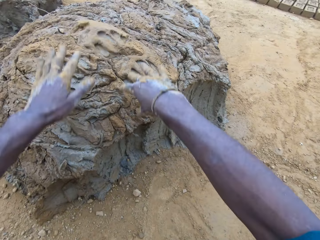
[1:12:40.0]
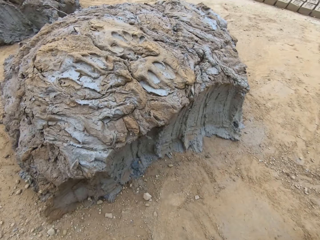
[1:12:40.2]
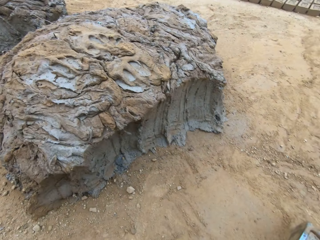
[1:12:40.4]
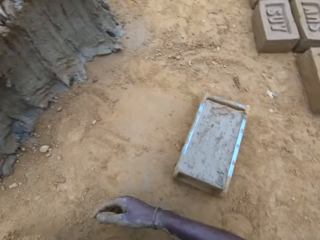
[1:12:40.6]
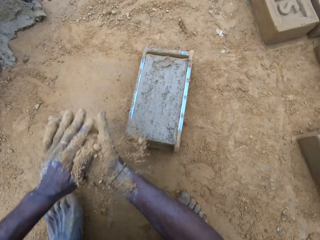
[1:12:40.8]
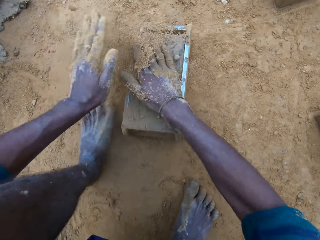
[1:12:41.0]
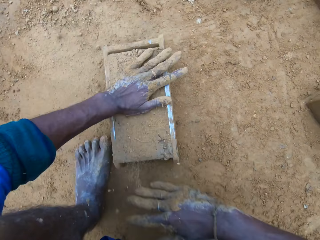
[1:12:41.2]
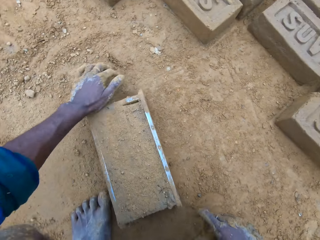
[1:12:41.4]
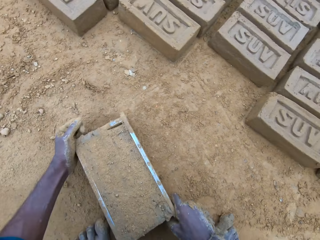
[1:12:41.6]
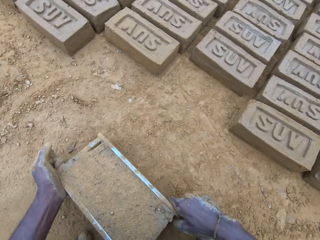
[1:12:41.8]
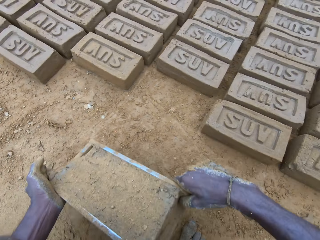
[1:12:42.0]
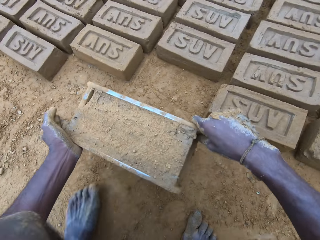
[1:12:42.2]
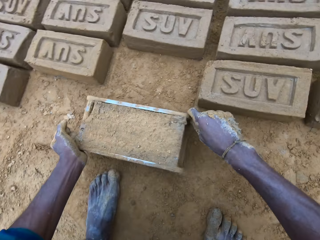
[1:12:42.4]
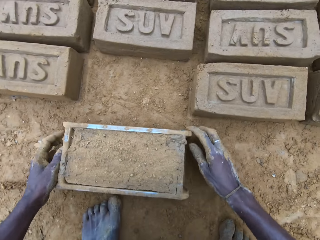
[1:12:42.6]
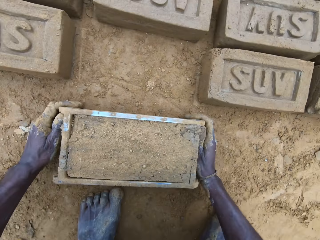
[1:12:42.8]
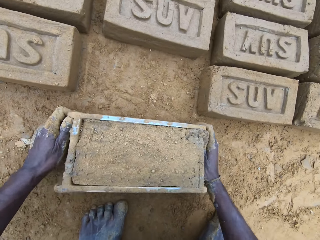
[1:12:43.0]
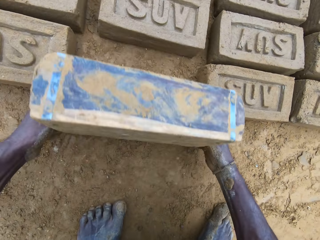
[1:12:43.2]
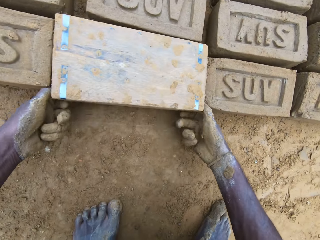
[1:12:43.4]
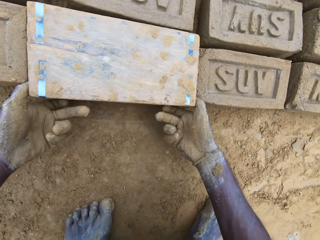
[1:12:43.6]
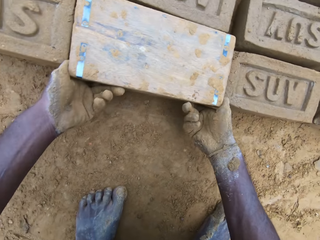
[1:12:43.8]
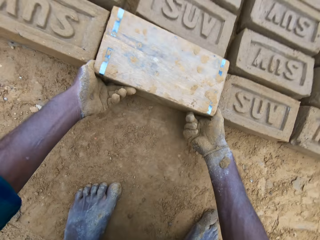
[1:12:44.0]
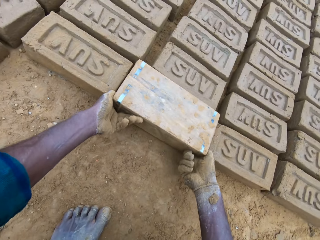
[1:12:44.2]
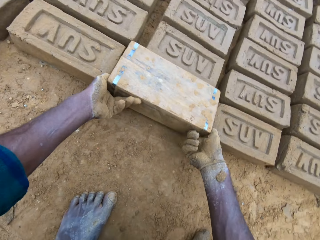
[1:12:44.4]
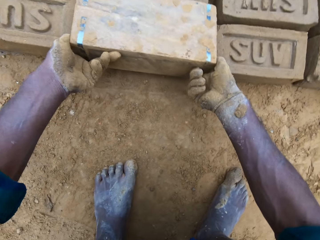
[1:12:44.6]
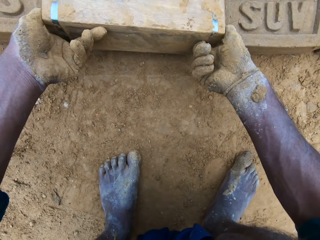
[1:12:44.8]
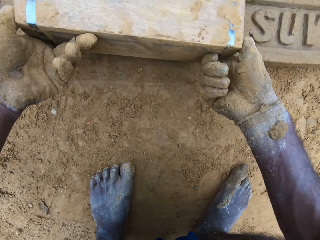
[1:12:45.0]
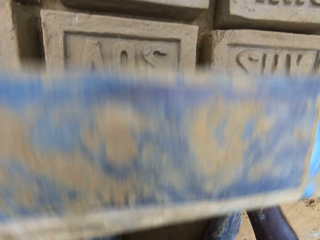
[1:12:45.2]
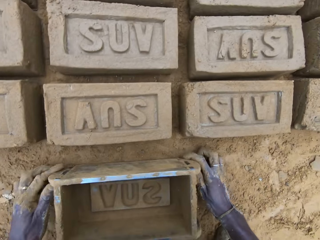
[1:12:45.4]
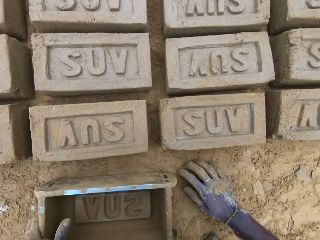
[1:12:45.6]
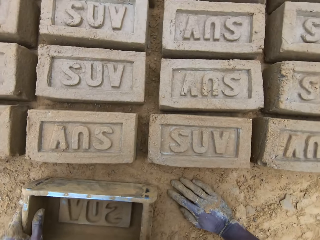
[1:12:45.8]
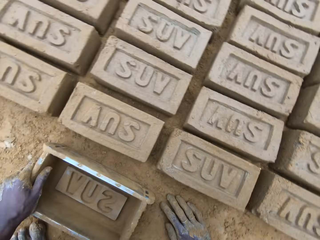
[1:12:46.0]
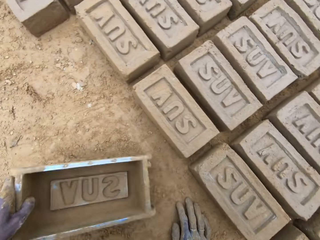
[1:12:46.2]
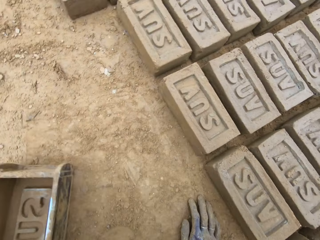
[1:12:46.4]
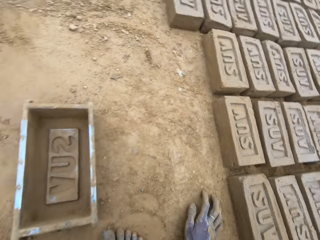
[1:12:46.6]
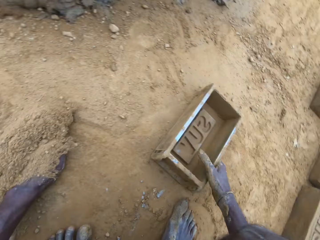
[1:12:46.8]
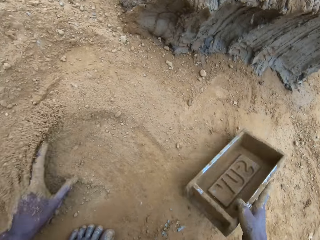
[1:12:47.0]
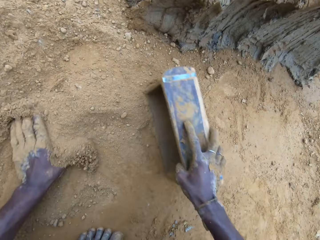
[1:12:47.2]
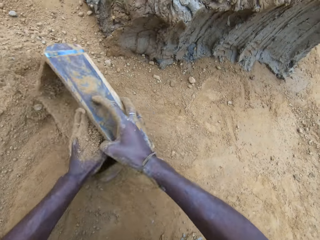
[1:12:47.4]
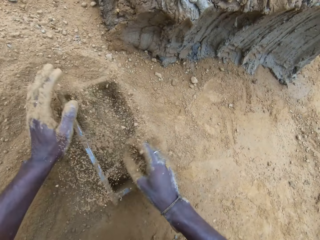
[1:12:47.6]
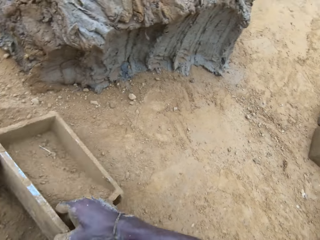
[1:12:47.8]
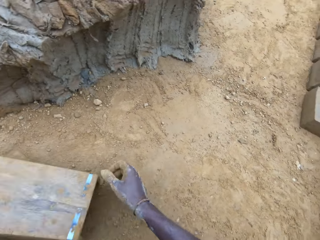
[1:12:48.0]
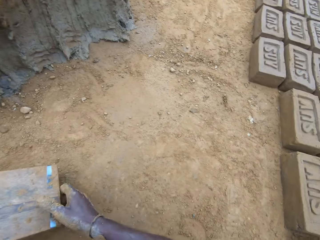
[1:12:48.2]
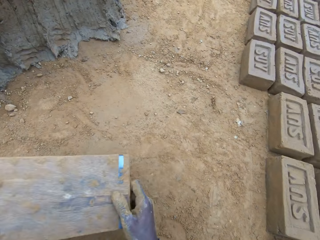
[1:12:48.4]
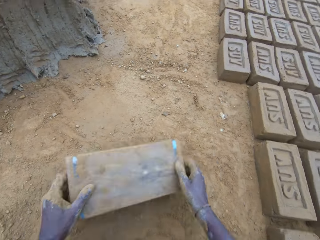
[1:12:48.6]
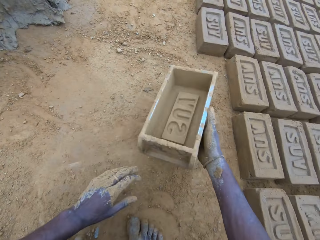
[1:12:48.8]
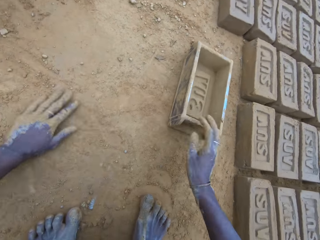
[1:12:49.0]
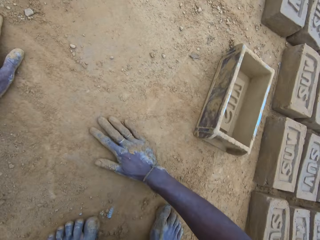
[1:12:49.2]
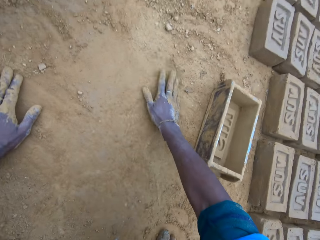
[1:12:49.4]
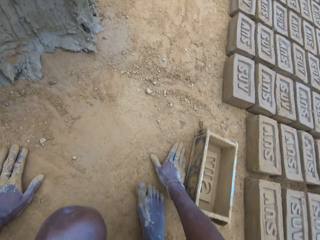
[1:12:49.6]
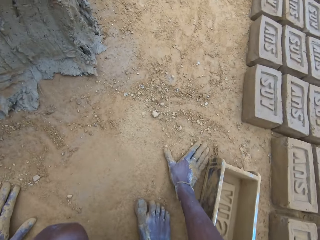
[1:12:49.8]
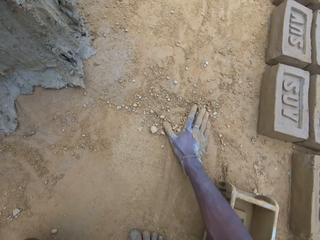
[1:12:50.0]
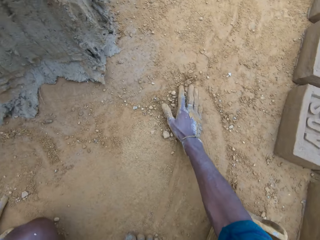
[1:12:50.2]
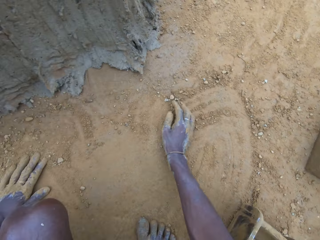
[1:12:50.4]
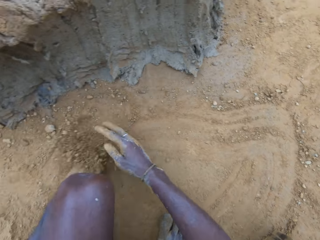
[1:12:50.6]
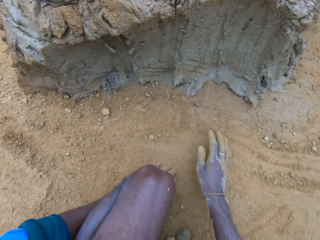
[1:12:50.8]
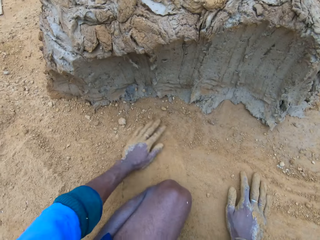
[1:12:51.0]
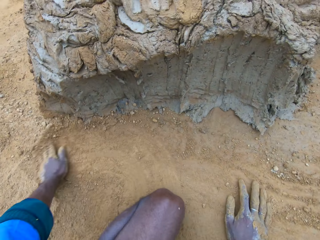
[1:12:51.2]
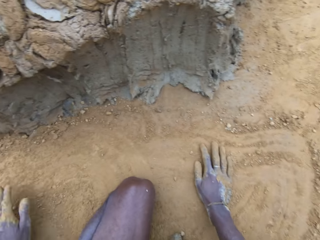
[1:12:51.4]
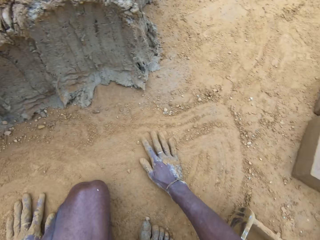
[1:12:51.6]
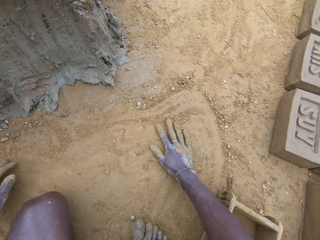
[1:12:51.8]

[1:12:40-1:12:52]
The camera wearer drops the clay mix in his hands on the clay mix on the ground. He pours sand or soil on the clay mix in the brick mold or brick maker. He applies soil in the hands and touches the clay. He moves the brick mold on the ground. He puts the brick maker down. He removes the brick mold from the molded brick. He turns the brick maker, removes clay from the brick maker and lifts the brick maker. He drops the brick mold on the ground. He moves the brick mold on the ground. He picks up the brick maker. He pours sand into the brick mold. He pours out sand from the brick mold. He drops the brick mold on the ground. He swipes his hands on the ground. He spreads the soil.

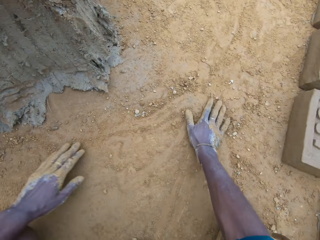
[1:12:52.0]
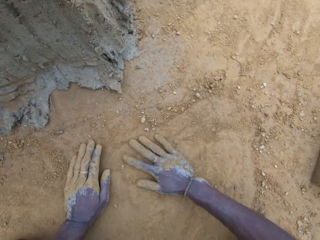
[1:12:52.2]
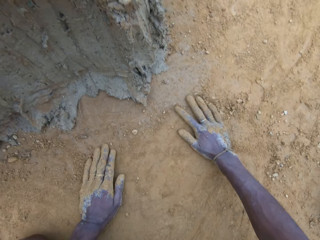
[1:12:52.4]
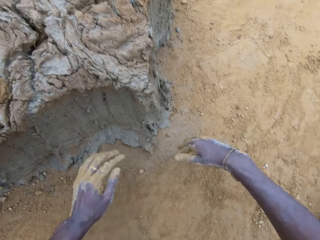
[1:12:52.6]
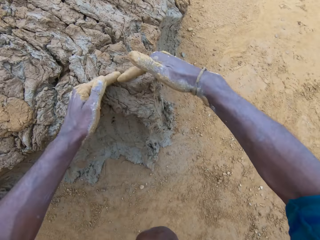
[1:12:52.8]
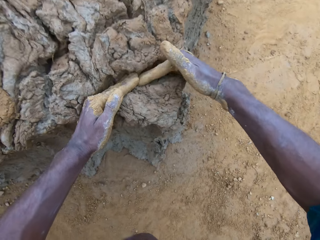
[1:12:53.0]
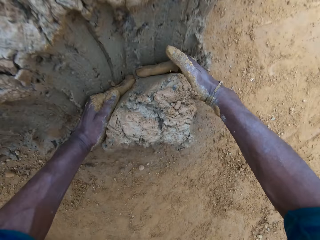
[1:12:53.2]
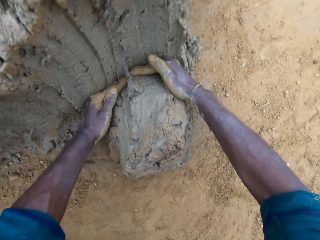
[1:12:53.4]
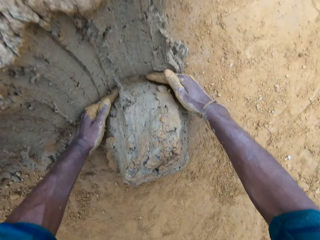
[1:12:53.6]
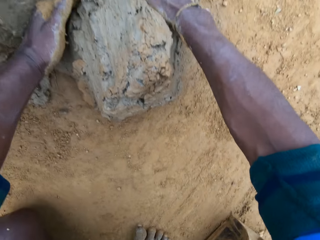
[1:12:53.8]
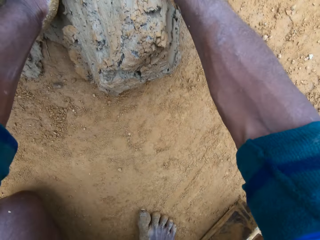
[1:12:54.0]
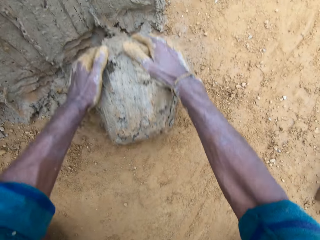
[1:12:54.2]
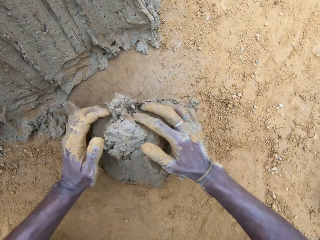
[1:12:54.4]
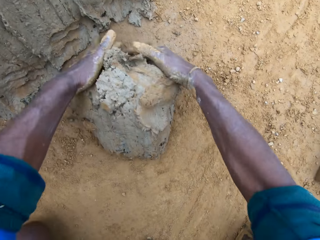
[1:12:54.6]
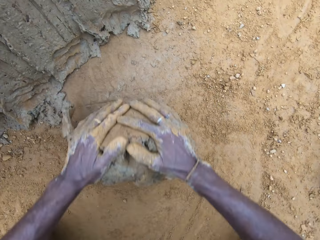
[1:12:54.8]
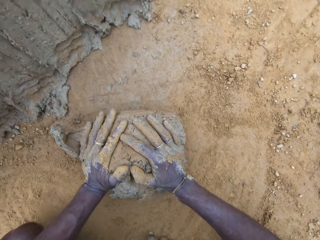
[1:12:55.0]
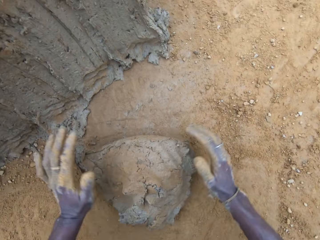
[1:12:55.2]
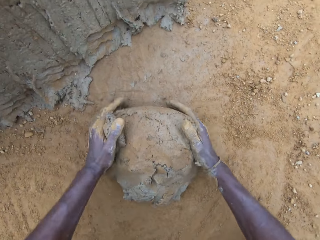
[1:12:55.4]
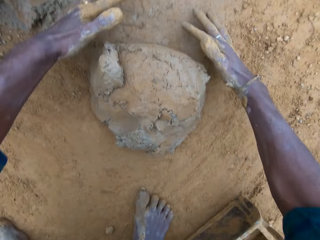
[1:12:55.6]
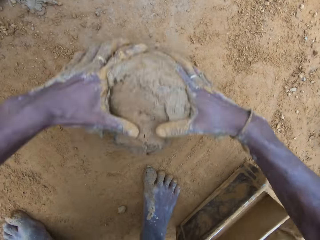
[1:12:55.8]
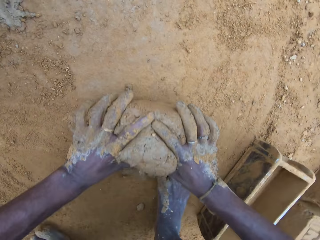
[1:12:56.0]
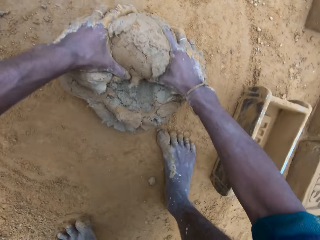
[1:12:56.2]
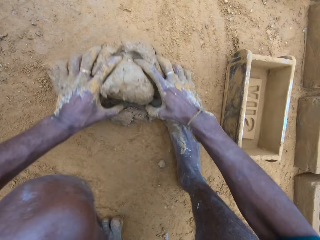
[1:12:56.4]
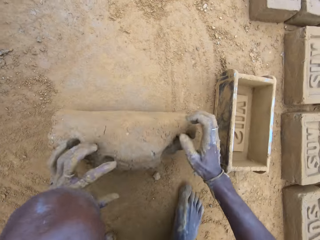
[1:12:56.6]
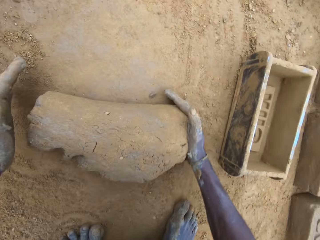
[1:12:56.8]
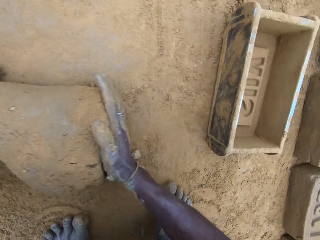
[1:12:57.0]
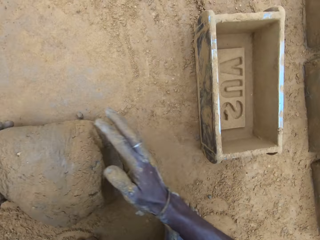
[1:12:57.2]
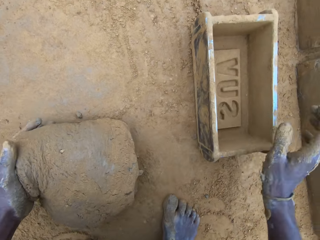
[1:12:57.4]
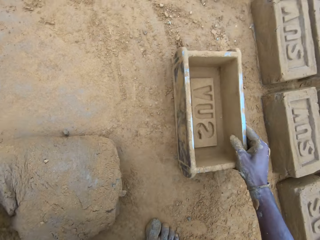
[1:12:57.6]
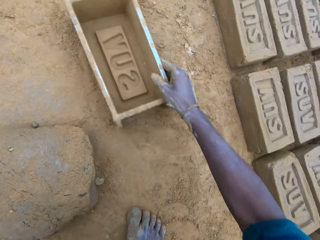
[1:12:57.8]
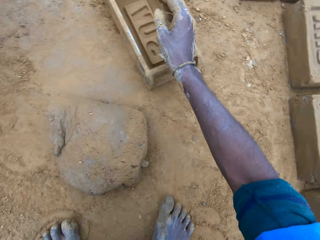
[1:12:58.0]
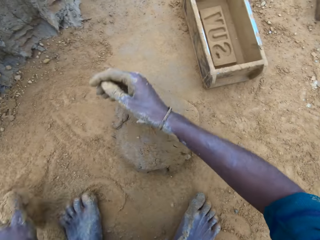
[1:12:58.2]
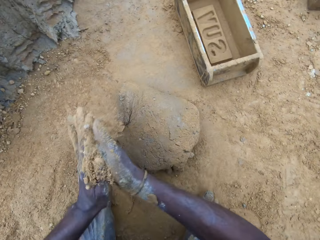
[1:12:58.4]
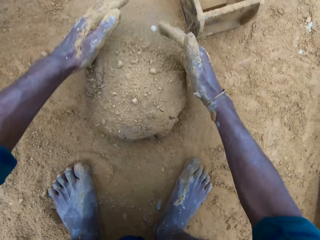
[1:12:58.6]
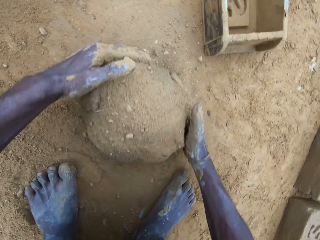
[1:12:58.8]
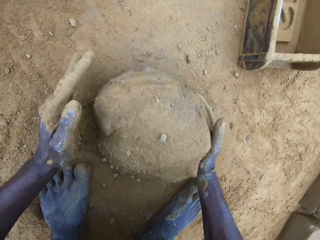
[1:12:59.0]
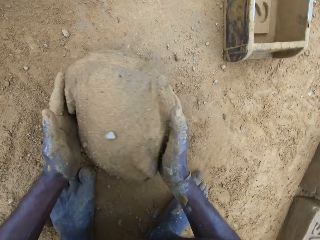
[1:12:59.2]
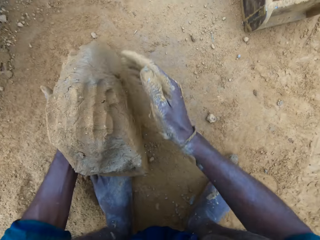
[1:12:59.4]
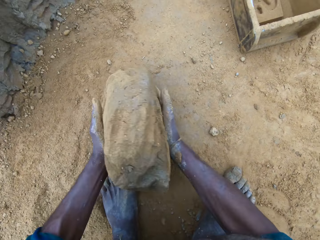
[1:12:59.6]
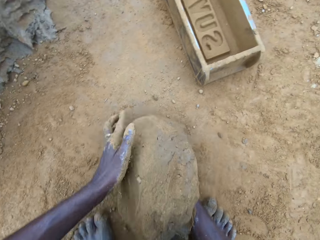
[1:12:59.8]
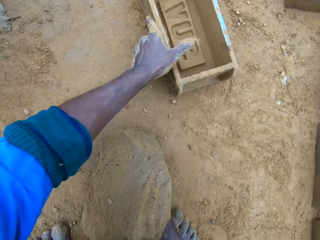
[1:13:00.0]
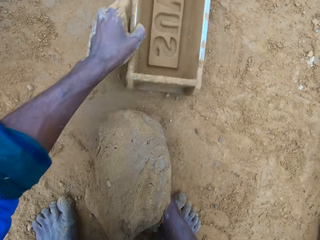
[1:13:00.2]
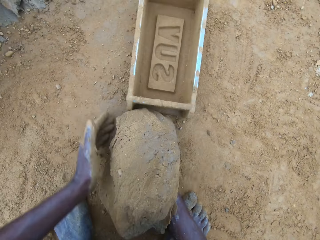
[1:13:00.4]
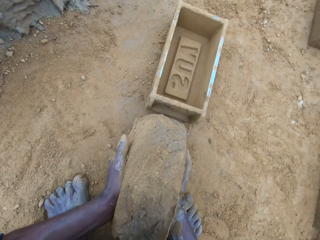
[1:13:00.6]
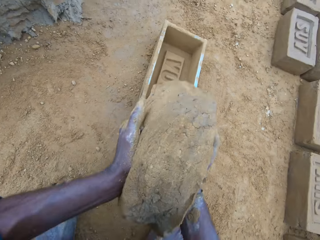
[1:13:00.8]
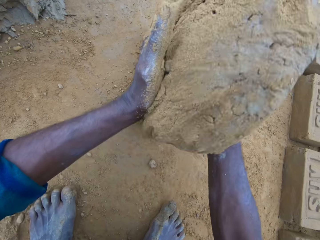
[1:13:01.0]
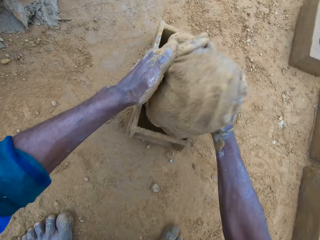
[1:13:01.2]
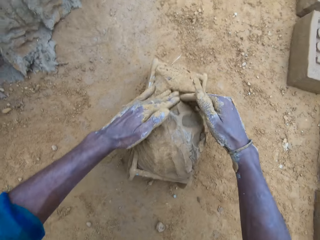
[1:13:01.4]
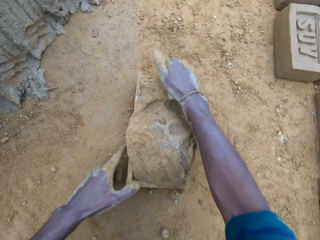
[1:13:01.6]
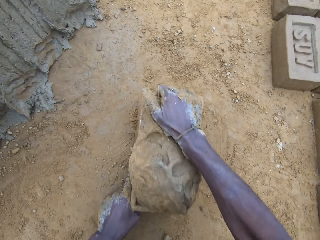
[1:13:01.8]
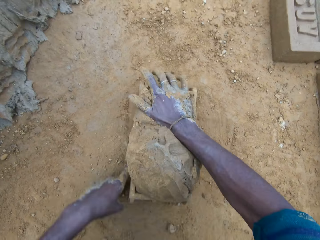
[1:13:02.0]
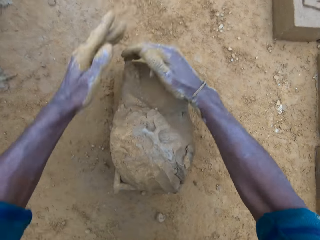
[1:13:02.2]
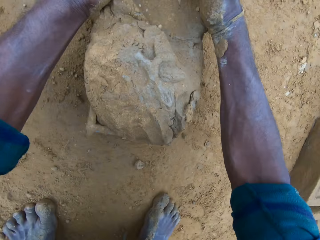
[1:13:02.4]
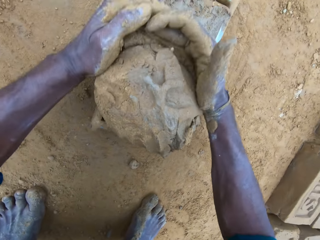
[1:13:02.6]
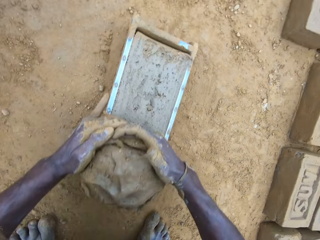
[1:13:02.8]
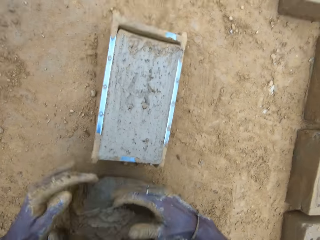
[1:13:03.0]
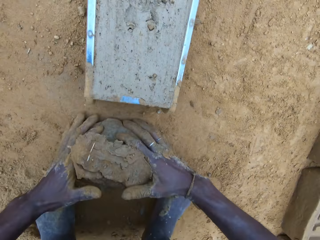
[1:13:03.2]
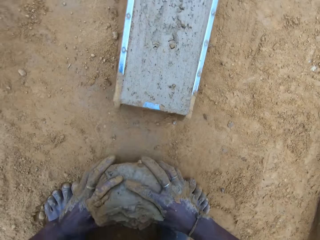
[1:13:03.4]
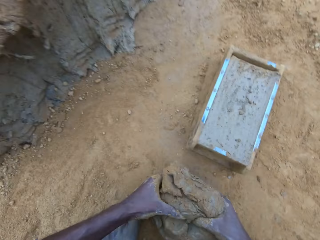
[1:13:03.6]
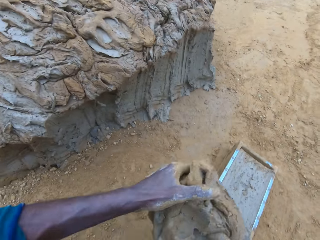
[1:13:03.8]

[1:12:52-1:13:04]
The camera wearer takes out part of the clay mix on the ground. He rolls the clay mix on the ground. He gives form to the clay. He moves the brick mold or brick maker on the ground. He picks up the clay. He pours sand or soil on the clay mix on the ground. He puts the brick maker down, touches the soil and gives form to the clay. He carries the clay mix from the ground. He moves the brick mold on the ground. He picks up the brick maker. He drops the clay mix in the brick mold. He levels up the brick mold with the clay mix with his hands. He shakes the brick maker and removes some clay. He carries the clay mix from the ground. He holds the clay.
